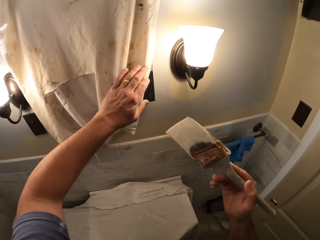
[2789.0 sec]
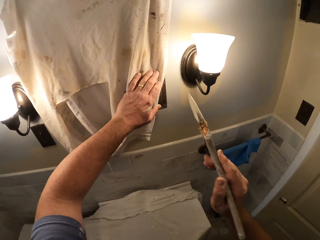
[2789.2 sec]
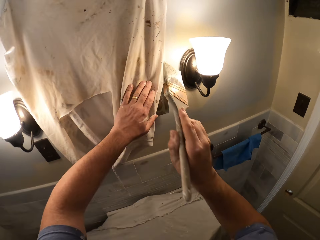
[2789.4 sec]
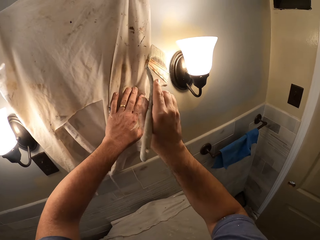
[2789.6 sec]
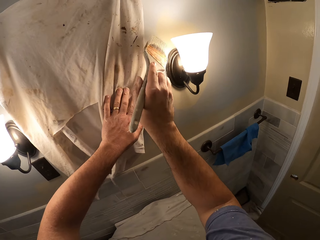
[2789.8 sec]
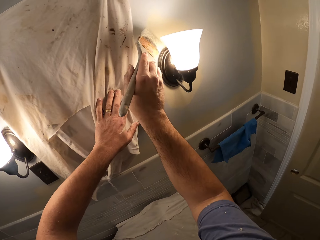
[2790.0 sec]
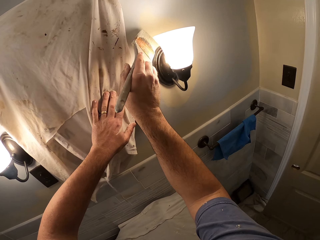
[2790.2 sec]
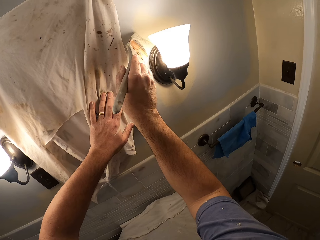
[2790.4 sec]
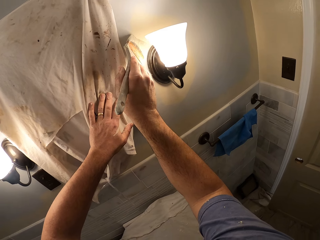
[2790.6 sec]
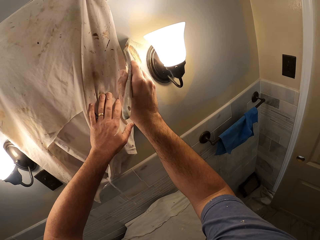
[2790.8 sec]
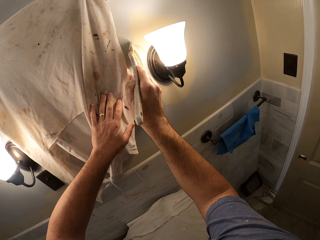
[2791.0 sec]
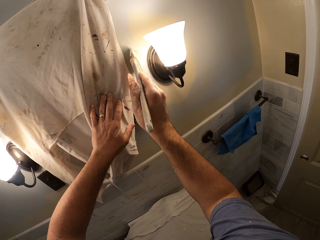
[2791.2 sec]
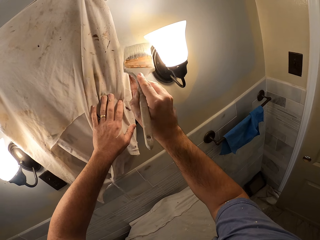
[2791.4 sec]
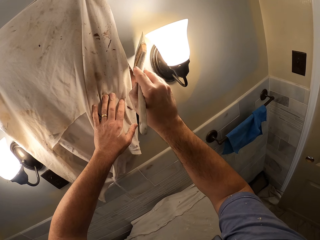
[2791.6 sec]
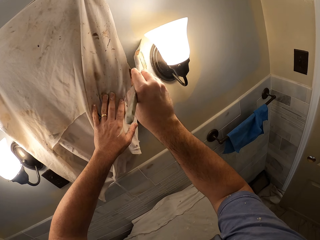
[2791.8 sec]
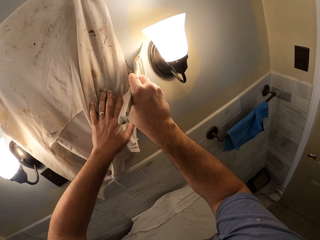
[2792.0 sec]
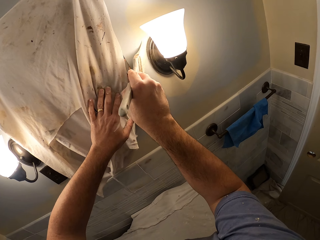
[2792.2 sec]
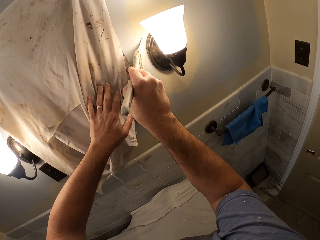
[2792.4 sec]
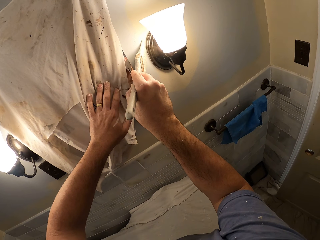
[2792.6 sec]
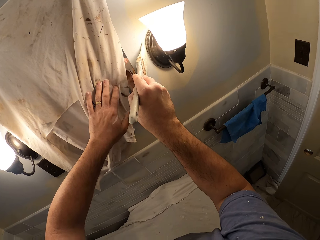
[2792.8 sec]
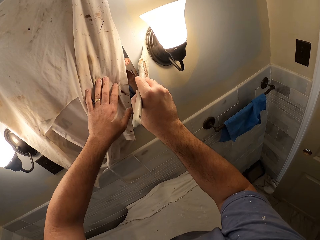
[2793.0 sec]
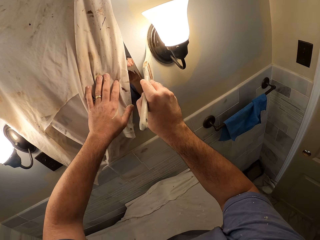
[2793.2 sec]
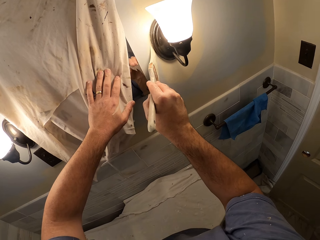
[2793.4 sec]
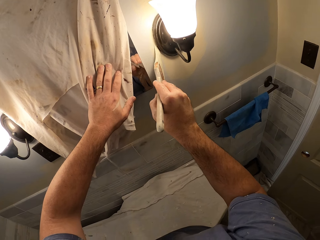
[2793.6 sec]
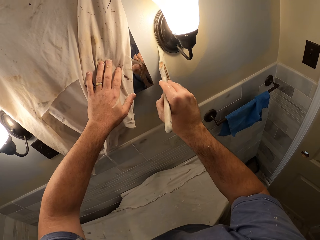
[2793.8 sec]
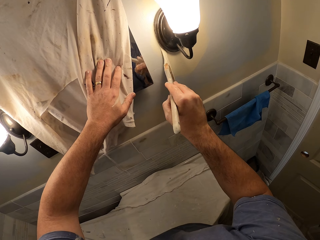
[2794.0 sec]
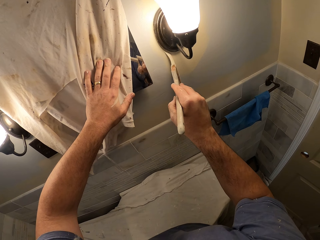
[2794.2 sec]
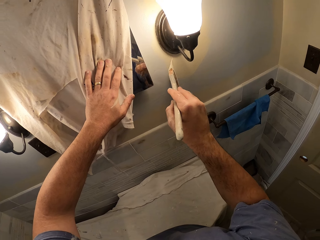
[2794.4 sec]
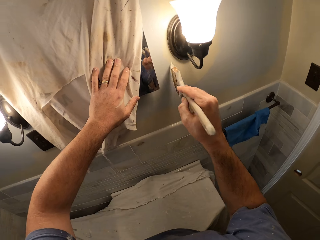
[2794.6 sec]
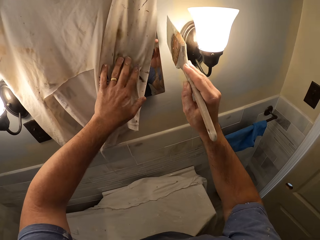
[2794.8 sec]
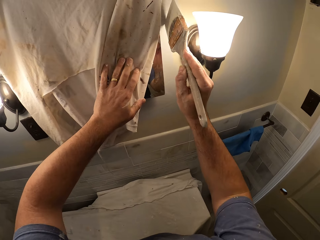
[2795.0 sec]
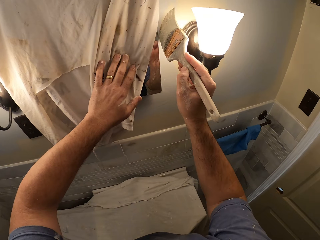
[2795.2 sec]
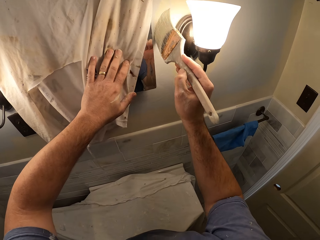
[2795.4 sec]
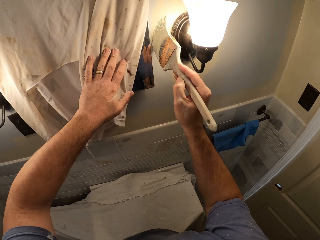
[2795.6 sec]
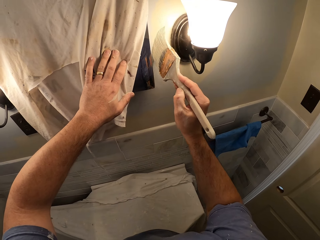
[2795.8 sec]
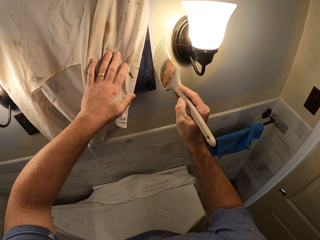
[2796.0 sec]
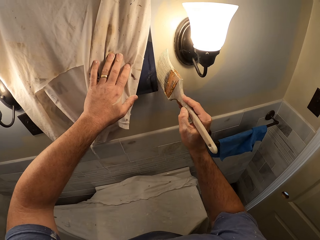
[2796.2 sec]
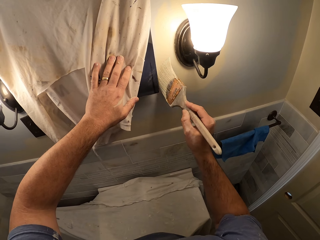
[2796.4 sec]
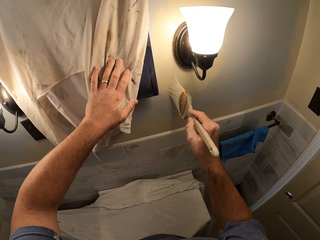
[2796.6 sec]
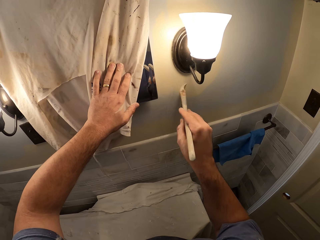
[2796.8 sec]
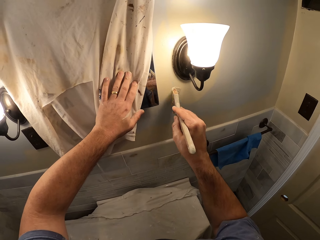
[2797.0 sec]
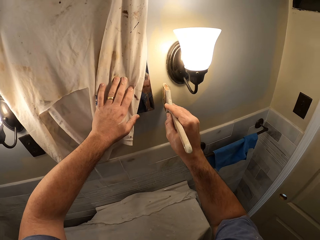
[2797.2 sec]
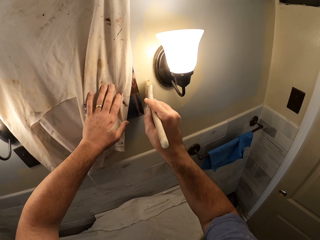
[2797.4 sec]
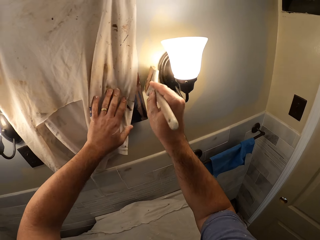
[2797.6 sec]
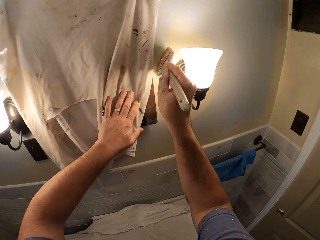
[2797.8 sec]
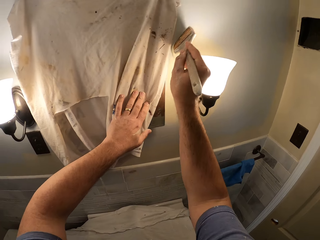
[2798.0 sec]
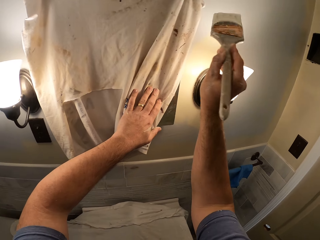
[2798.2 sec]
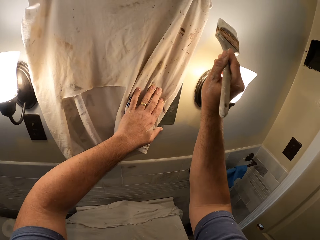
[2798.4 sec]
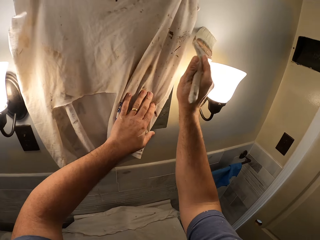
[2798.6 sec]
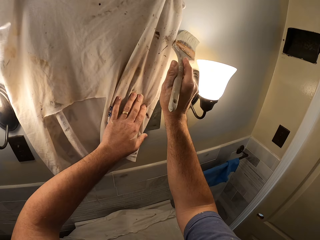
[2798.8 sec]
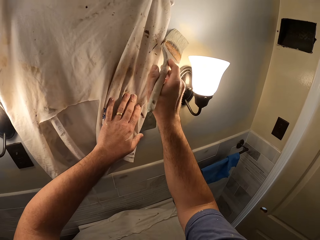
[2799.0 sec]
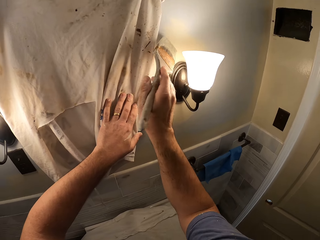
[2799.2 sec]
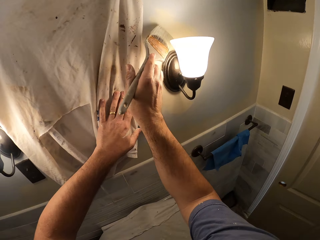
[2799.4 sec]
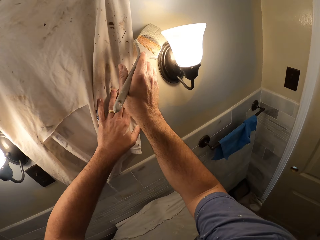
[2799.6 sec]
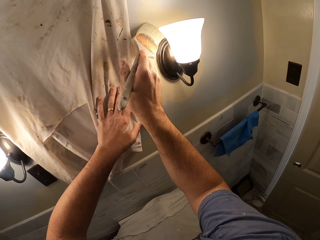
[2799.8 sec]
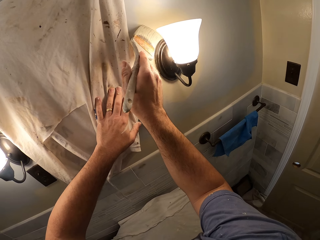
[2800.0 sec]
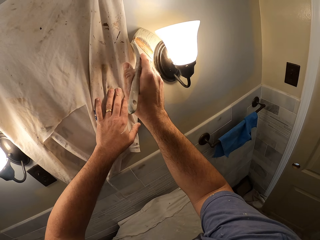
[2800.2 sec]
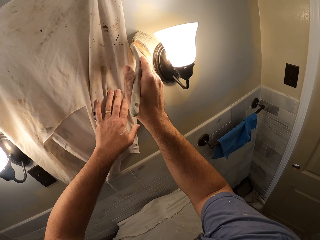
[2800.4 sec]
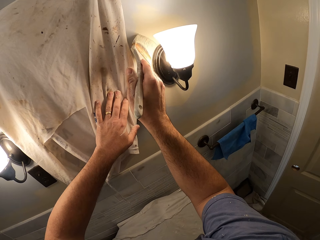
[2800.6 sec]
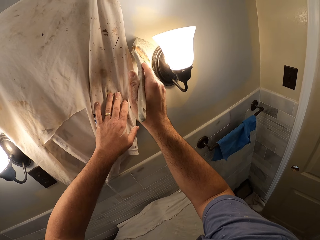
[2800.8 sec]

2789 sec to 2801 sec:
The camera wearer touches a hanging garment on the wall cabinet with his left hand. He paints the side of the wall around the lamp shade with the paint brush.

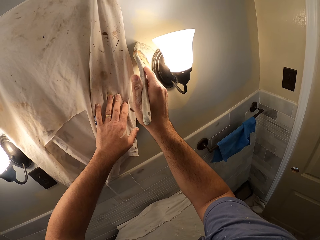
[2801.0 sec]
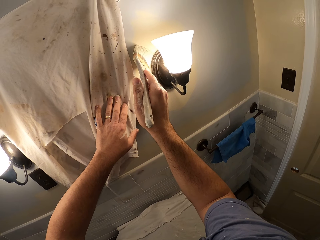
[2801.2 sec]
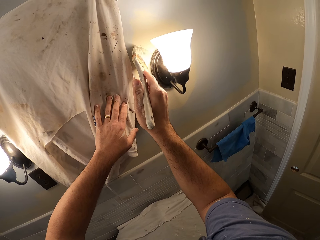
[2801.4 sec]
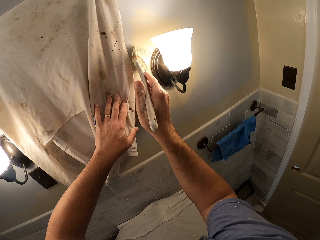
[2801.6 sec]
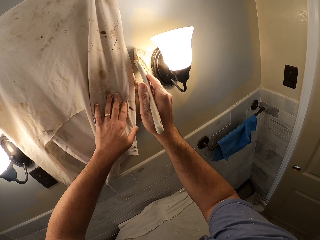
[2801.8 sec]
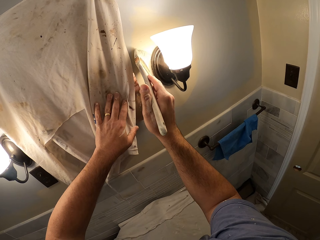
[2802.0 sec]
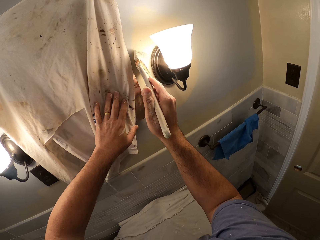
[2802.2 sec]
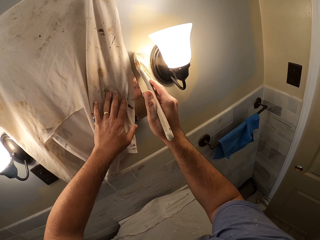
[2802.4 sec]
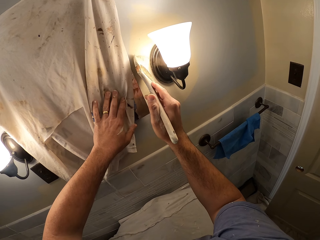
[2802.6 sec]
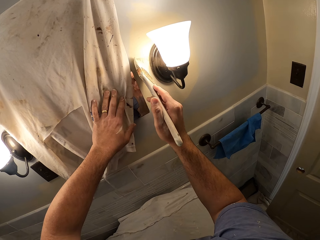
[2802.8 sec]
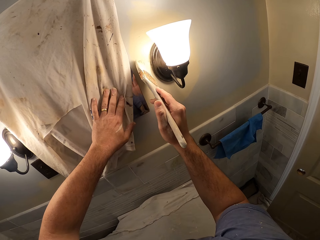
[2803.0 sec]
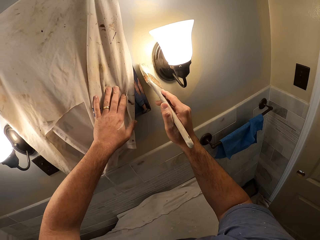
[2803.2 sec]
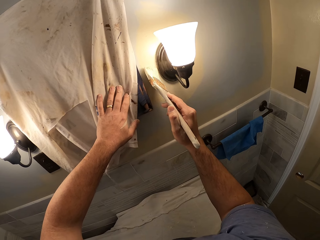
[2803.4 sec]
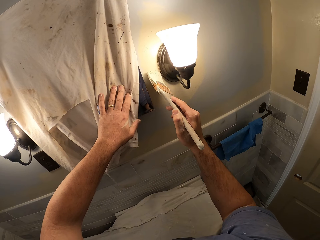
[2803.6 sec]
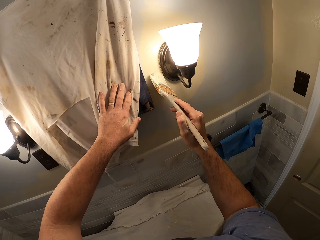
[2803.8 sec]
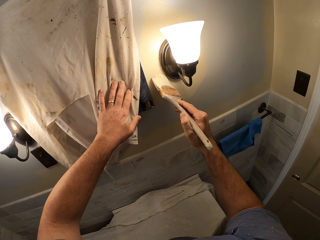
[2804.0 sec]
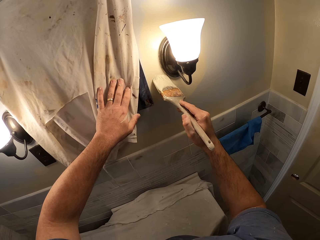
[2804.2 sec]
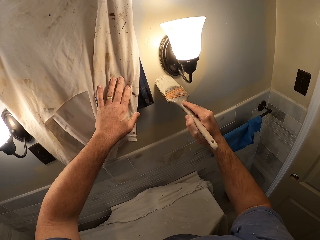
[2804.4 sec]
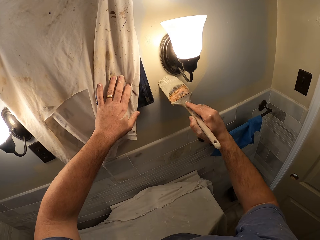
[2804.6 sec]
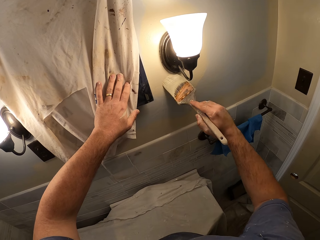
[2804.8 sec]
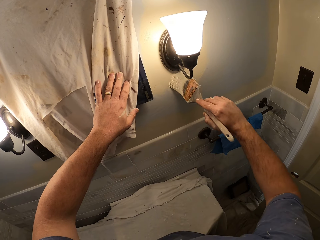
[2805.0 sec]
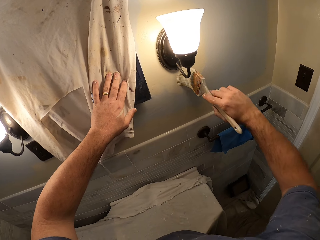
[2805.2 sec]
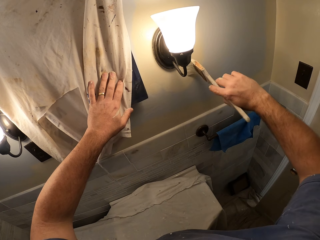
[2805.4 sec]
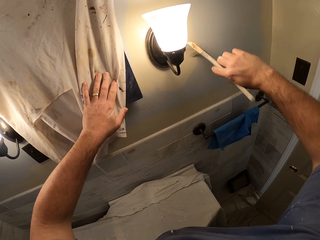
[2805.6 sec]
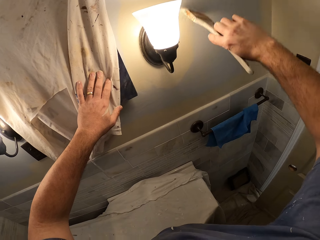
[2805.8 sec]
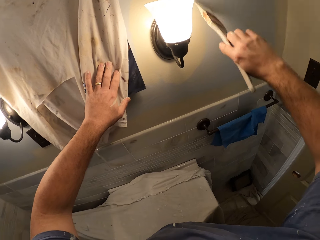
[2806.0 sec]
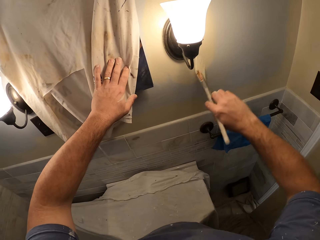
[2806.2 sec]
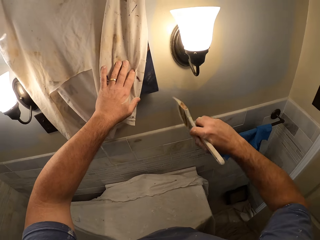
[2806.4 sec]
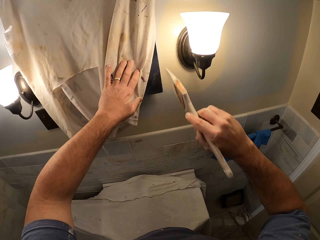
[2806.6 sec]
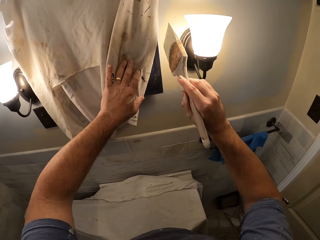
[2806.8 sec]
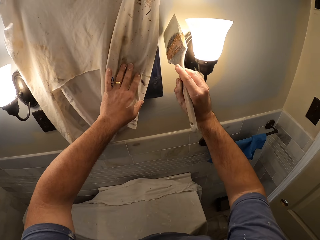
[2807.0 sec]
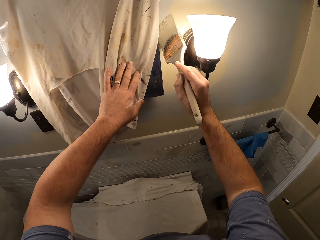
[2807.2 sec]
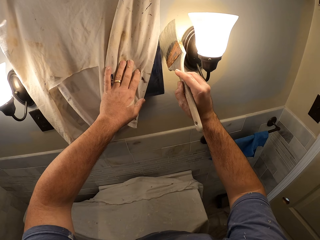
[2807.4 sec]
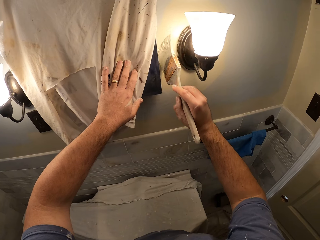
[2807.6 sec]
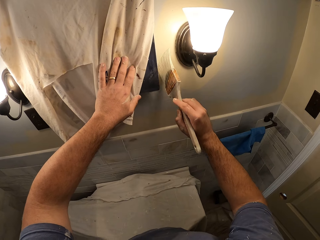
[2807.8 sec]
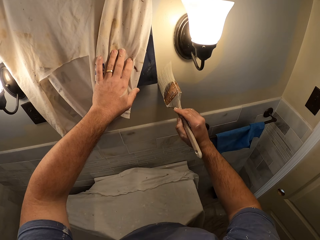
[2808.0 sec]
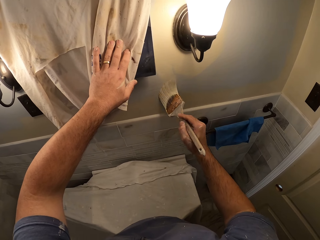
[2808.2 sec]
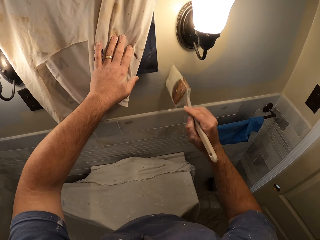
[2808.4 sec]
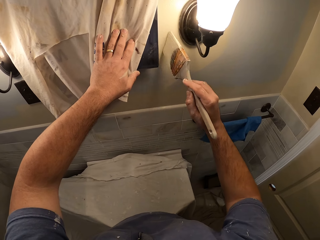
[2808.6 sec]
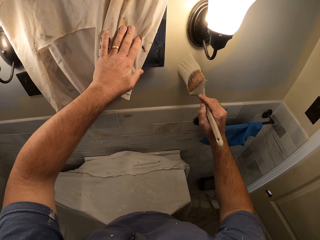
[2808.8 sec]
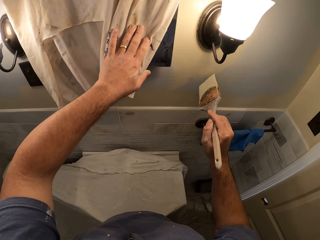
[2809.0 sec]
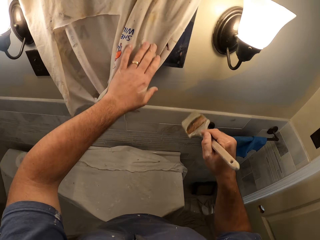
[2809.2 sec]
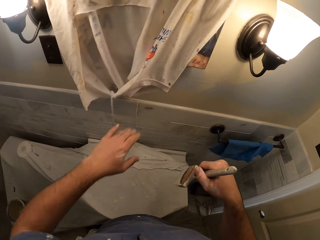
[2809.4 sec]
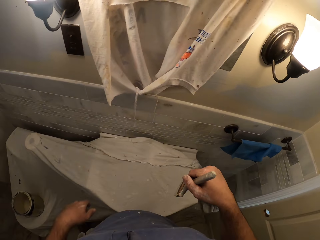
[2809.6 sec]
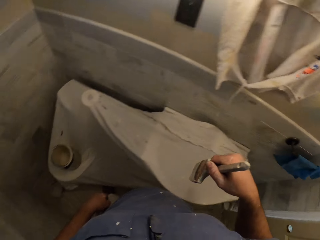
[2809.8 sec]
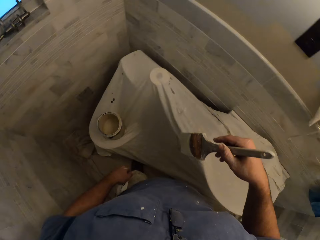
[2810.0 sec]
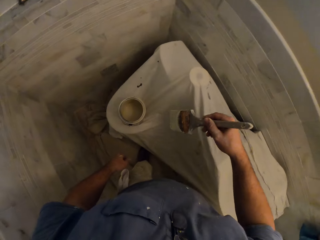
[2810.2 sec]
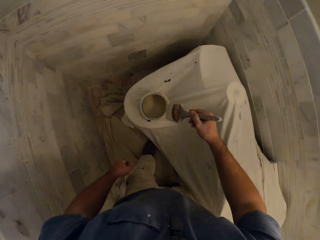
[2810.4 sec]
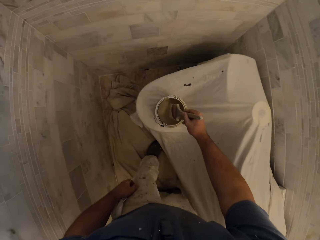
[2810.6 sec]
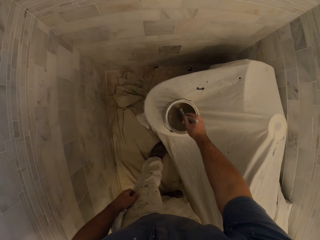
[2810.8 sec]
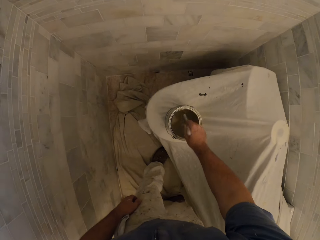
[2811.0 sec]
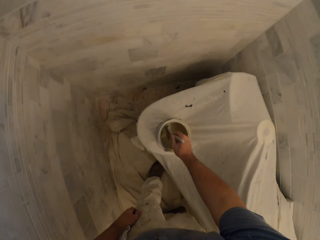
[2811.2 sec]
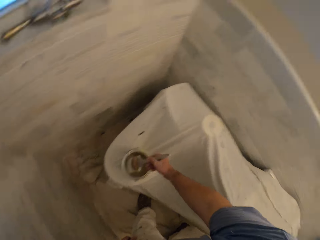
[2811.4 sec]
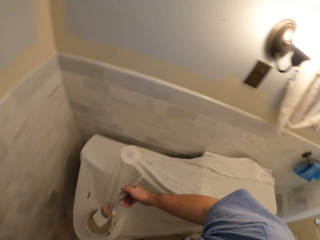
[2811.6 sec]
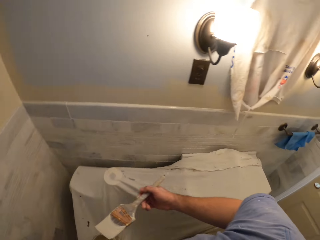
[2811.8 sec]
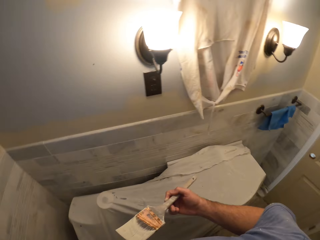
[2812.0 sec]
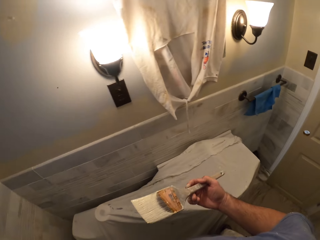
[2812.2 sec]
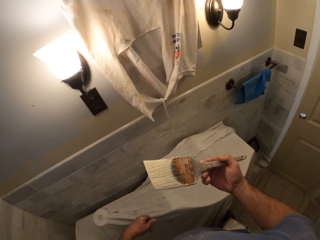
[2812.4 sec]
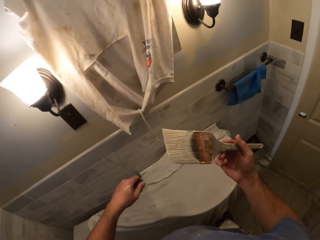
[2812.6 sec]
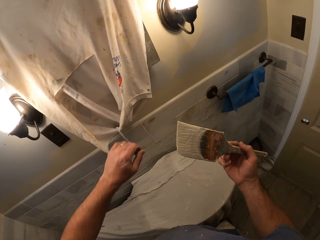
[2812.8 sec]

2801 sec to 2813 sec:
The camera wearer removes the paint brush from the wall. He removes his left hand from the hanged garment. He inserts the paint brush into the paint container. He removes the paint brush from the paint container.
